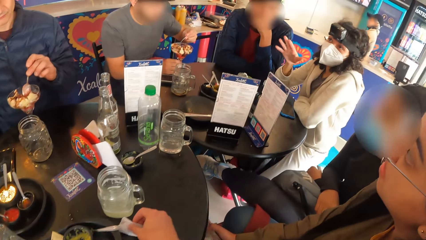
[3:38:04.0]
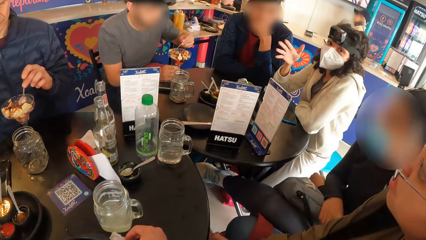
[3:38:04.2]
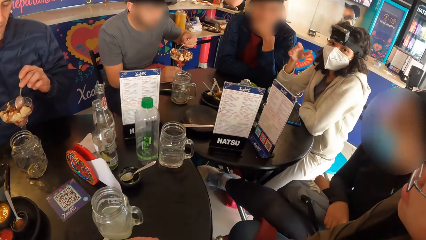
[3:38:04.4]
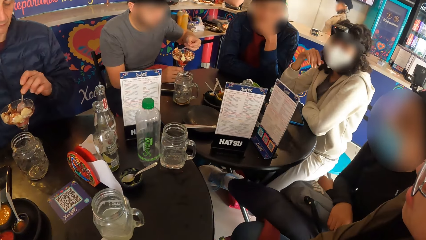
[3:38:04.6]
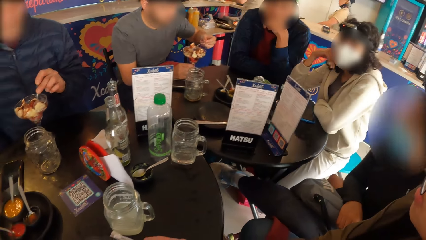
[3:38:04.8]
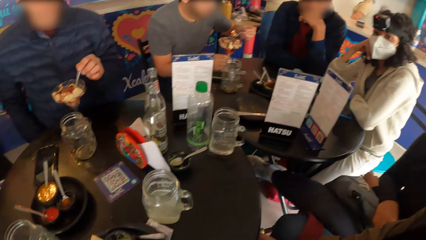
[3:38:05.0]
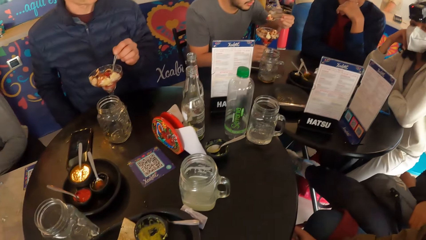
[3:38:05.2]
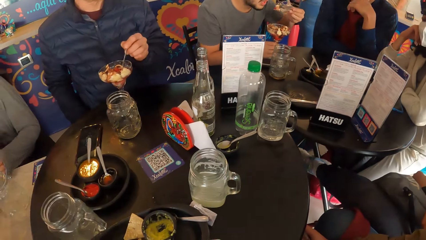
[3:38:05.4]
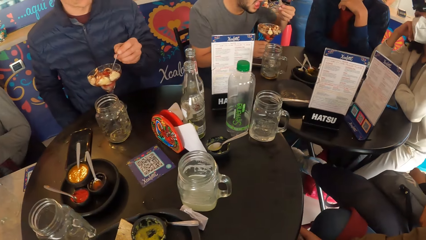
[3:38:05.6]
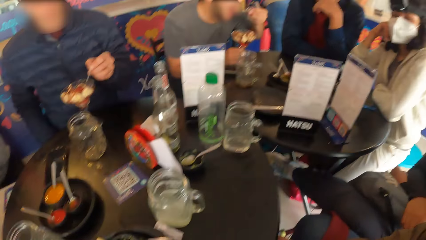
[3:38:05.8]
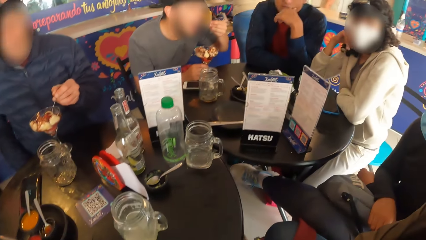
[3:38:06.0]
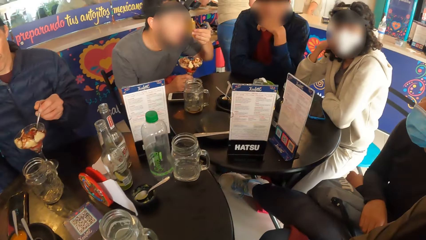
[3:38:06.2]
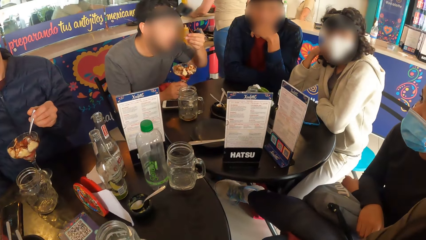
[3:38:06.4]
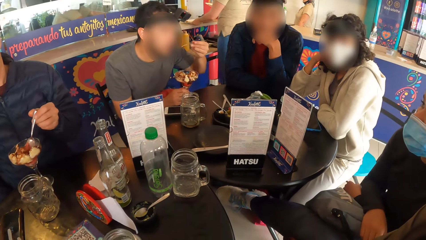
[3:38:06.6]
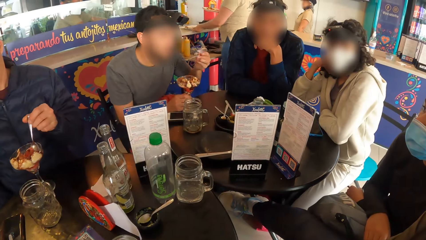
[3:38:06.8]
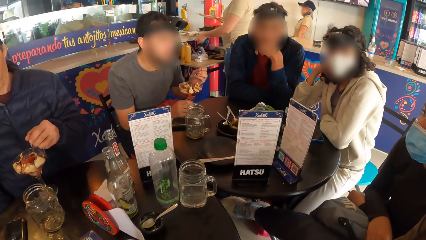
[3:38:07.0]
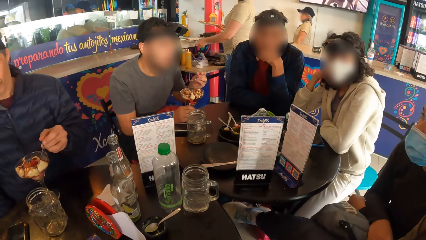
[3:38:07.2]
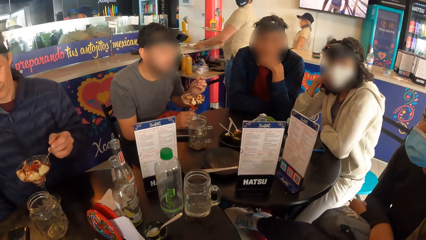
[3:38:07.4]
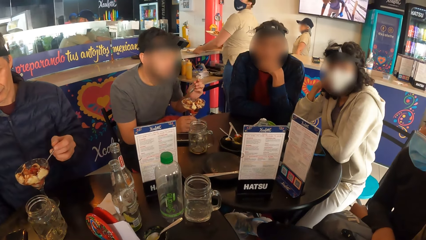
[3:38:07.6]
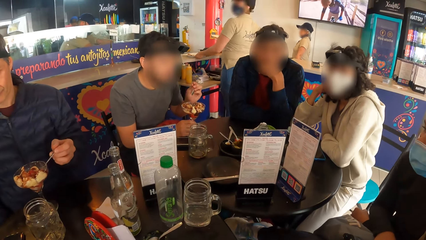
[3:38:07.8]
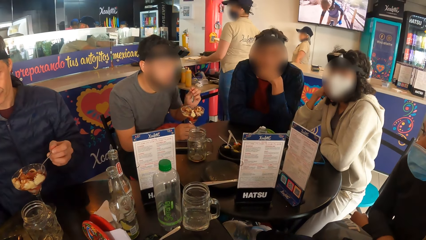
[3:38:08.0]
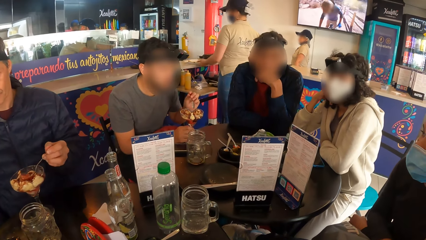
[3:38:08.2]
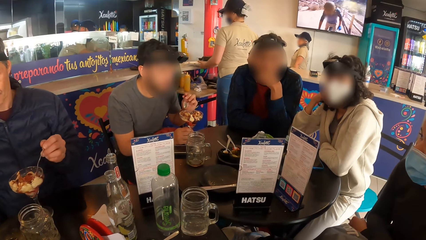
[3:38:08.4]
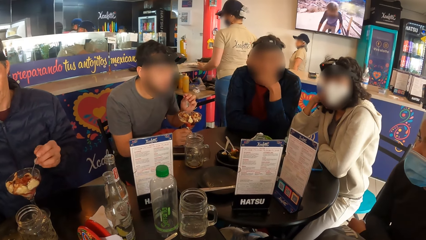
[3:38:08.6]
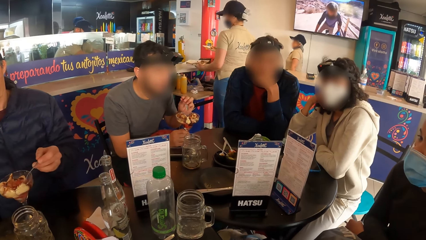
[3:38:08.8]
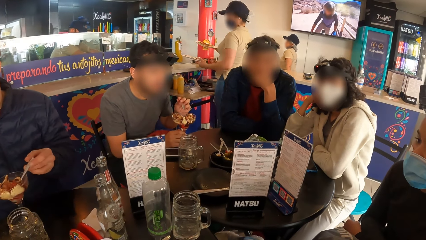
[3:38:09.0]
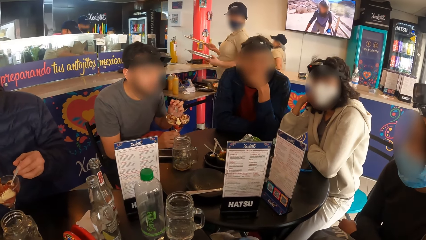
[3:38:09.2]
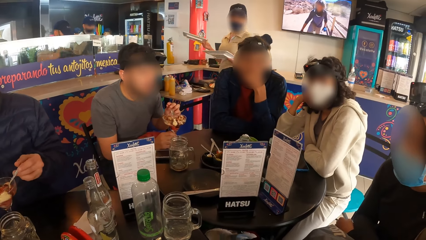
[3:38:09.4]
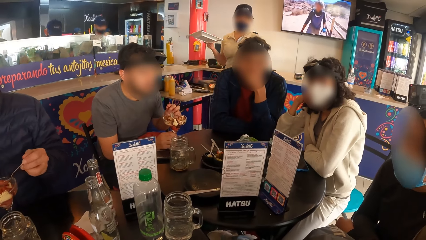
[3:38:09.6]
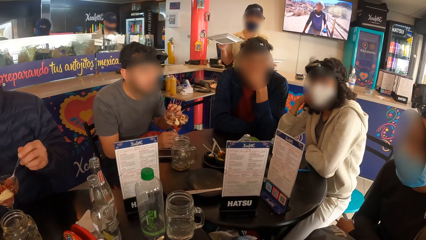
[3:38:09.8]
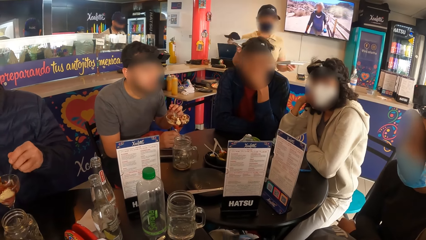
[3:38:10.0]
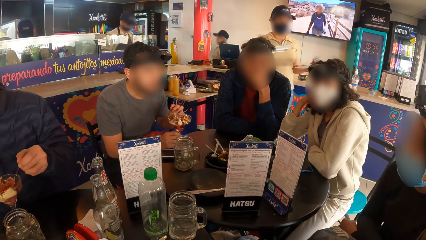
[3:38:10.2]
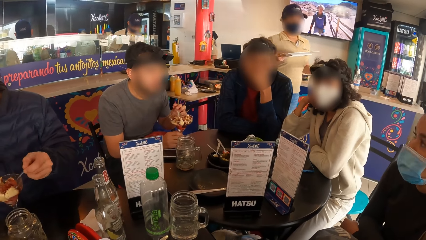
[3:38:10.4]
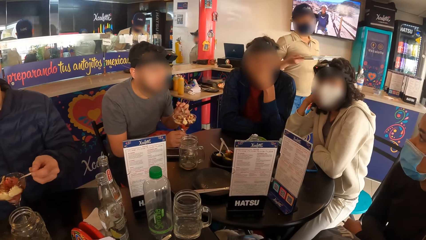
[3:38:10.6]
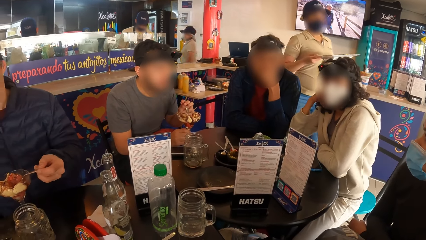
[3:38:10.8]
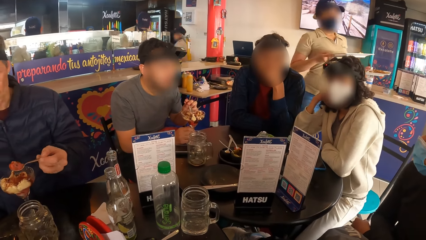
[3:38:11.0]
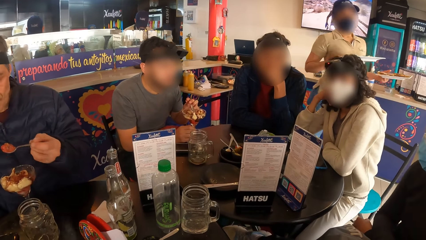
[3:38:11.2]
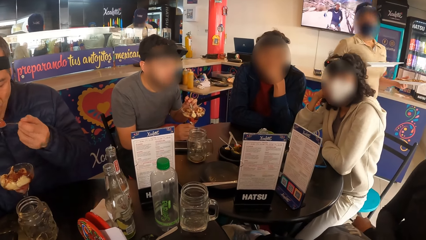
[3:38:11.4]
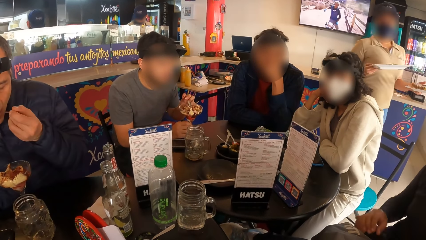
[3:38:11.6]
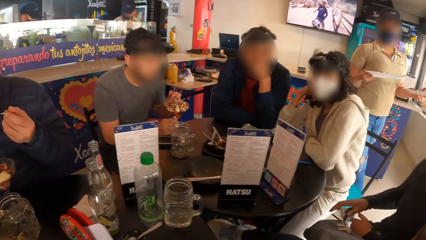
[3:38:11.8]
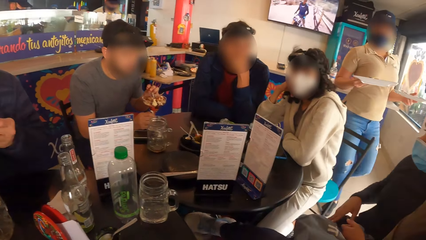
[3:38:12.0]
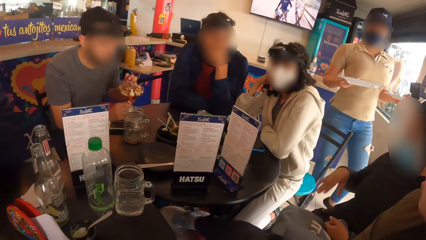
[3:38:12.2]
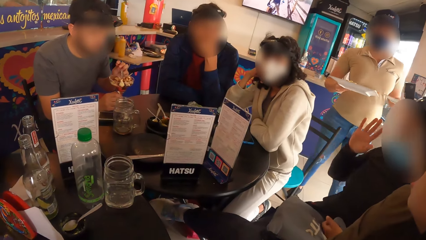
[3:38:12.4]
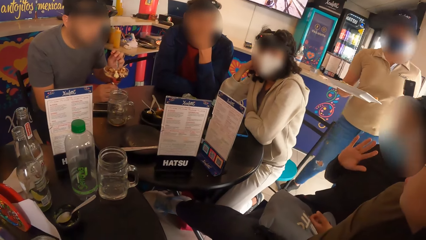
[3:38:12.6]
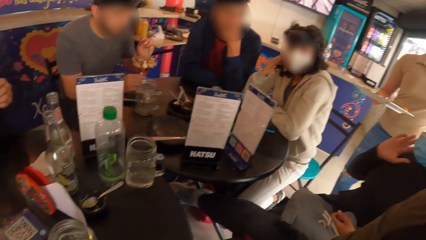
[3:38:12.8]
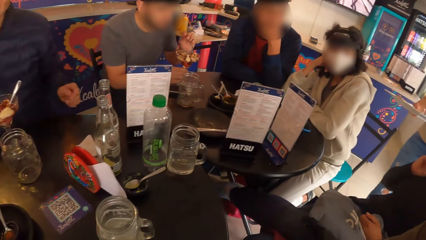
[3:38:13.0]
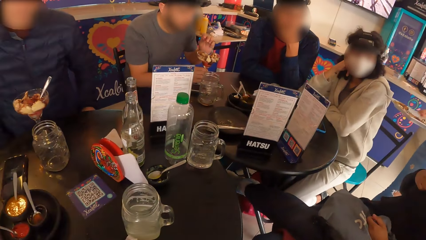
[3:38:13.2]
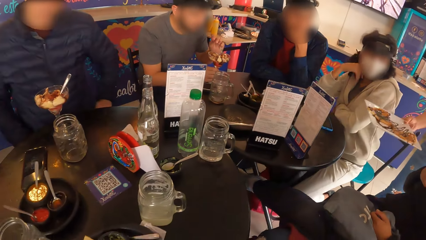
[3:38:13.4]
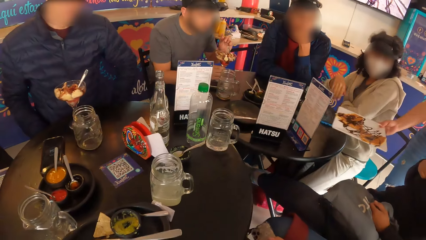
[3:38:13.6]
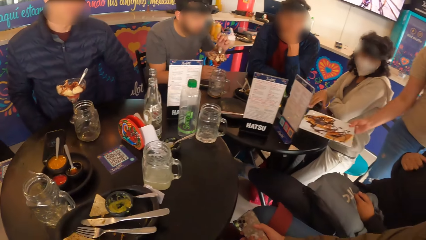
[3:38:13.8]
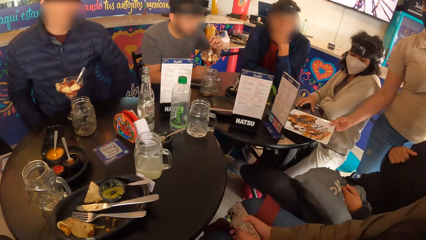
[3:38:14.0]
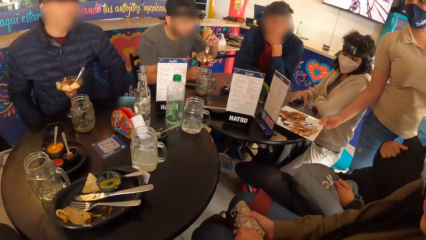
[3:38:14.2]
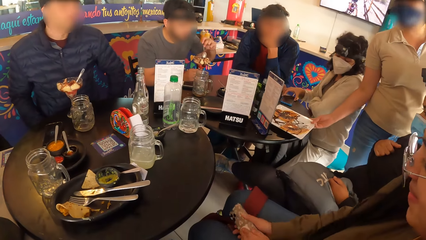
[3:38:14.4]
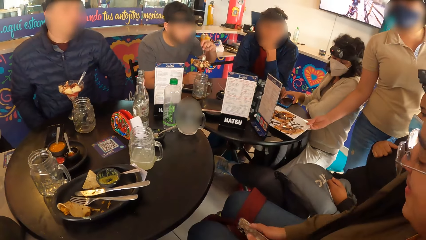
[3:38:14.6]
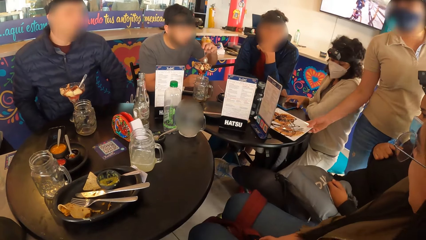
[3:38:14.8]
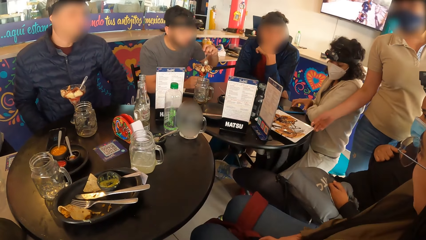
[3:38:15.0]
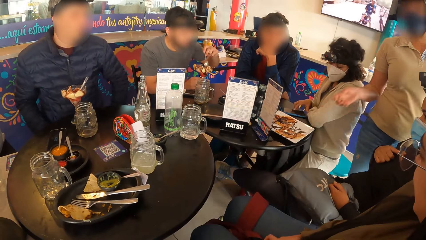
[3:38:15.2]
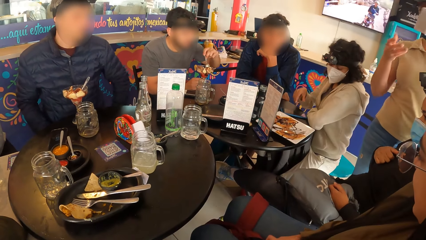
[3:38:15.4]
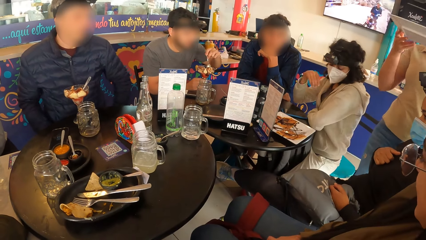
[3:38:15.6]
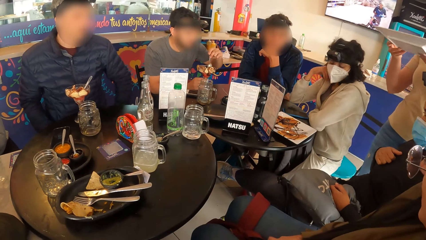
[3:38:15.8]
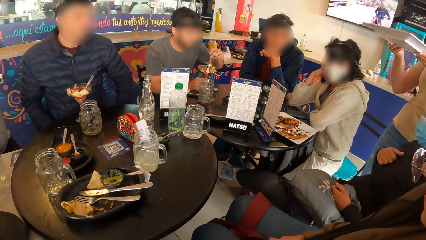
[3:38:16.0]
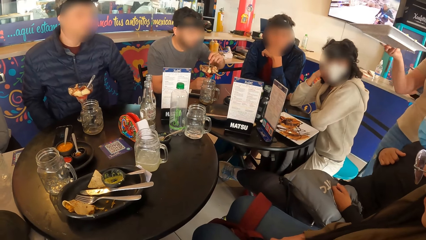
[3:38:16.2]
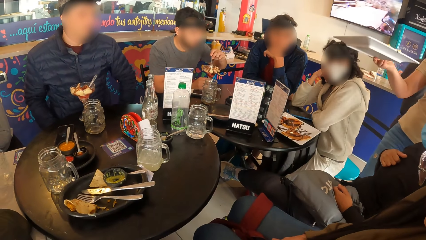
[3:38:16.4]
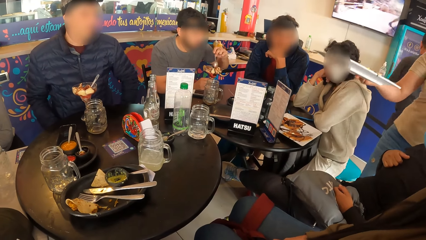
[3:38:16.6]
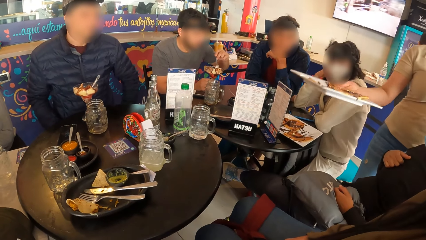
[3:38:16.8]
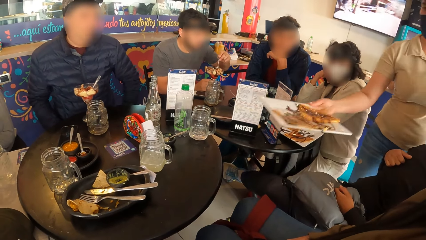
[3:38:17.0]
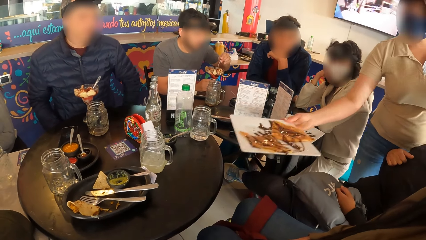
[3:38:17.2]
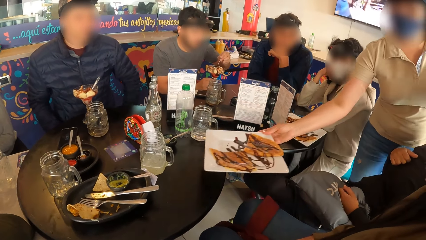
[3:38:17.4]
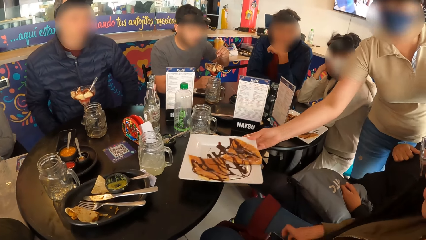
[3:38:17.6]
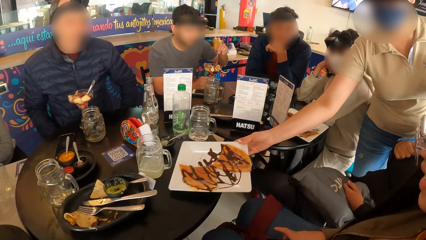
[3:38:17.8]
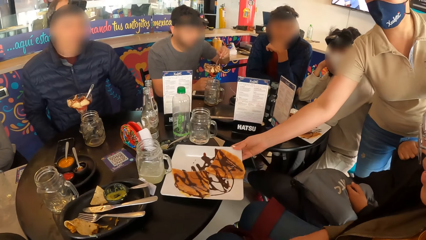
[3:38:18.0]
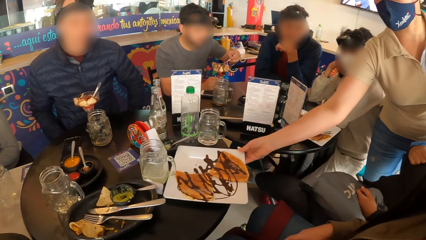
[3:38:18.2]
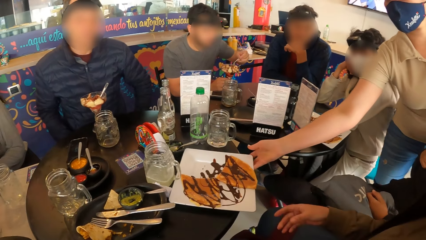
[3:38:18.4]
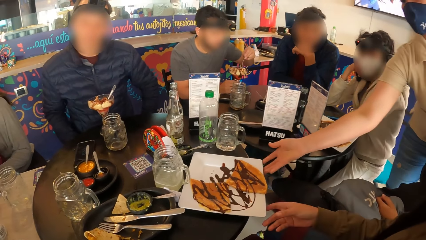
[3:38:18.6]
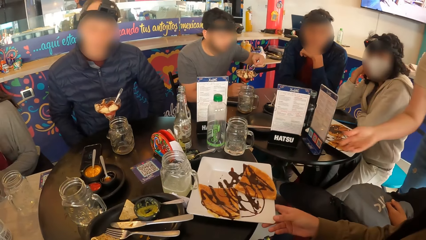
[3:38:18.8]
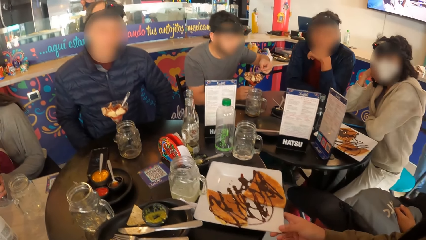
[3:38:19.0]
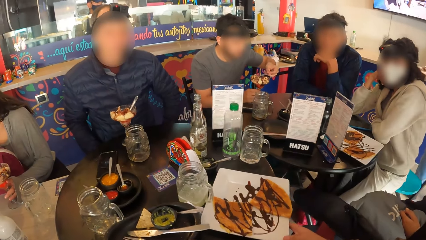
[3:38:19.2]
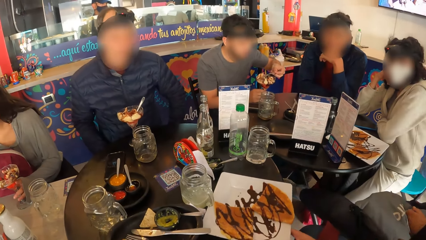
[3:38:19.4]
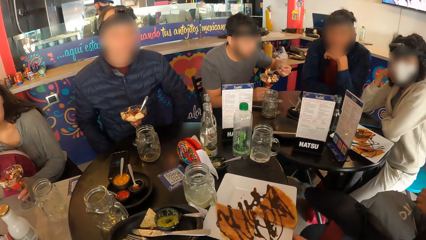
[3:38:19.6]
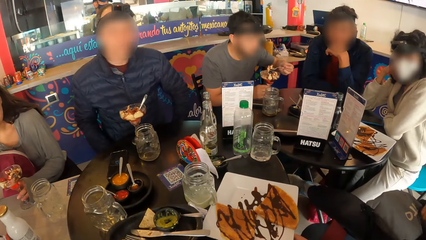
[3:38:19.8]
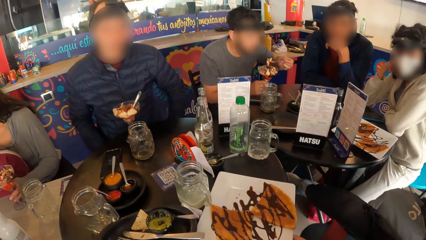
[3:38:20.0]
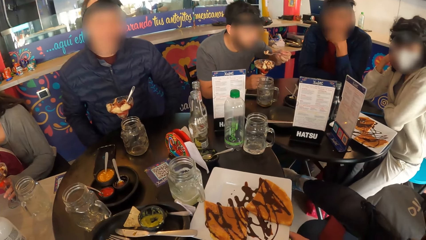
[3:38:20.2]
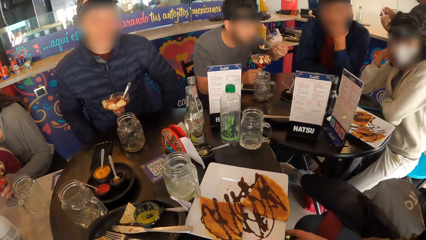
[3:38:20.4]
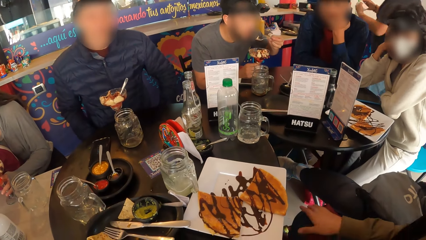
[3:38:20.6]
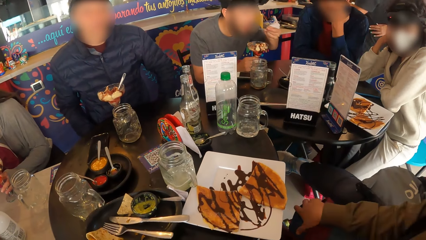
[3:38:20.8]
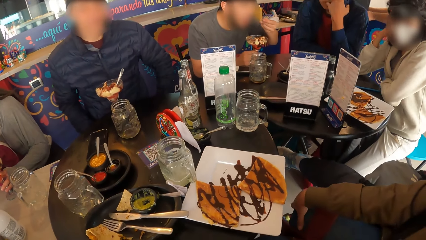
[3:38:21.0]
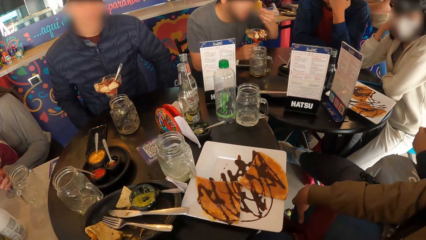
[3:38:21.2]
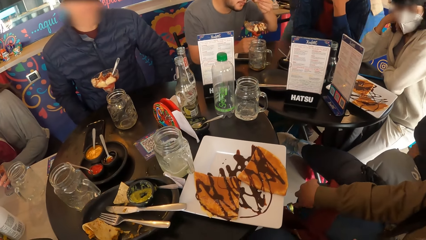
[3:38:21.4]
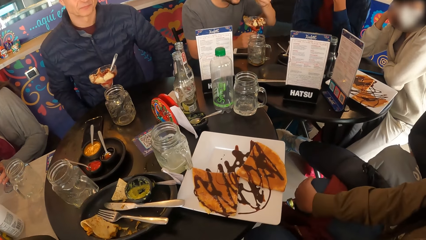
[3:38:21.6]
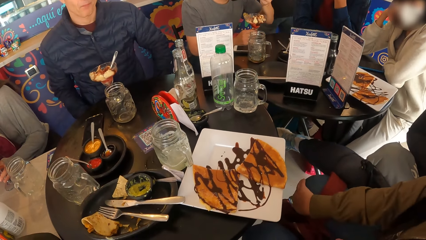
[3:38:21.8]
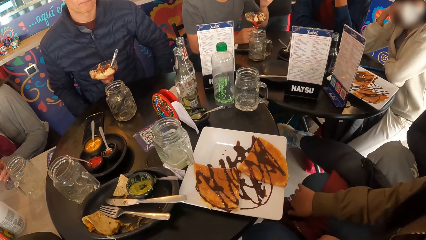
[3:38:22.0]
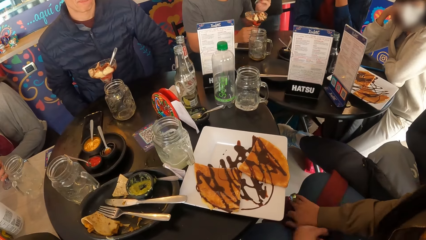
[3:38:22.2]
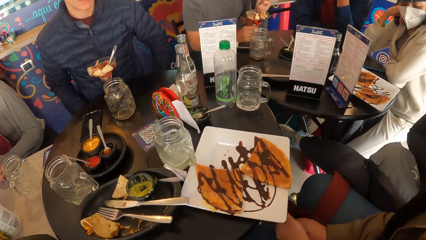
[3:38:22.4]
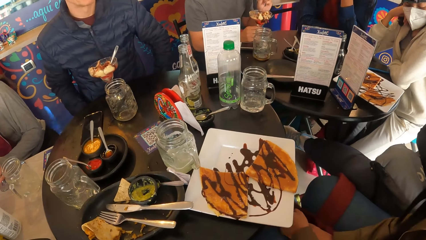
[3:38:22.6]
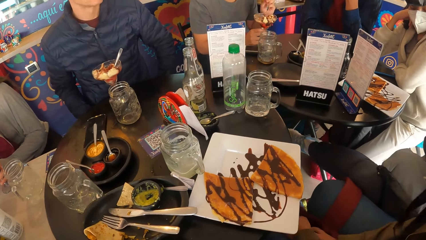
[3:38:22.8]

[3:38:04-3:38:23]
The camera wearer places down a tissue paper. They stare at the restaurant. A waiter drops a plate of pancakes onto the table with her right hand. The waiter passes the plate of pancakes in her left hand to her right hand. The waiter places the plate of pancakes in her right hand onto the table. A woman moves the plate of pancakes on the table with her right hand. The woman rubs her right hand on her right knee.
